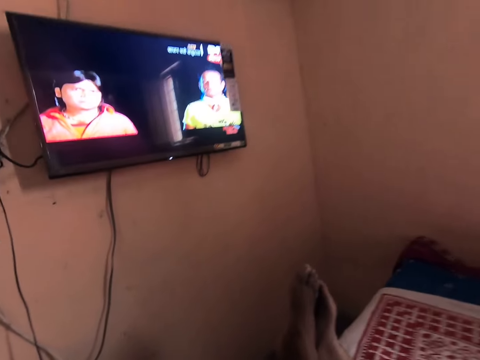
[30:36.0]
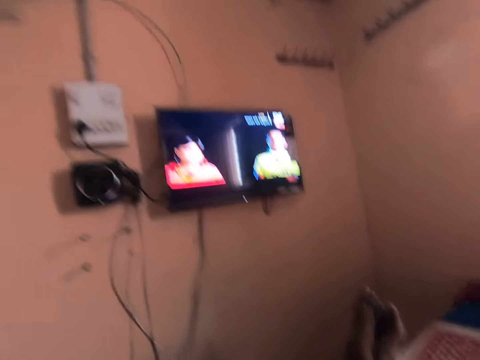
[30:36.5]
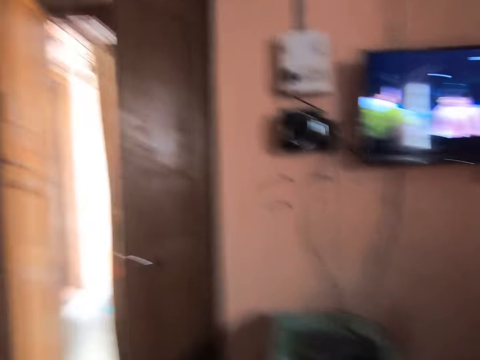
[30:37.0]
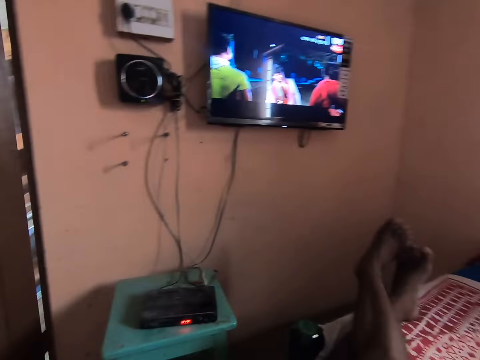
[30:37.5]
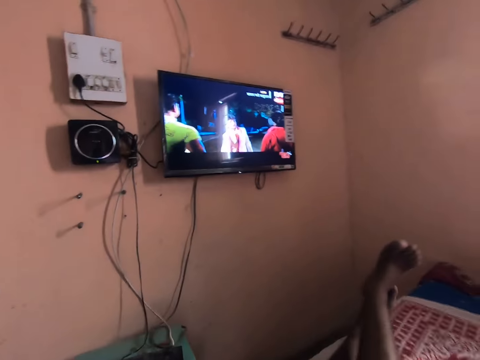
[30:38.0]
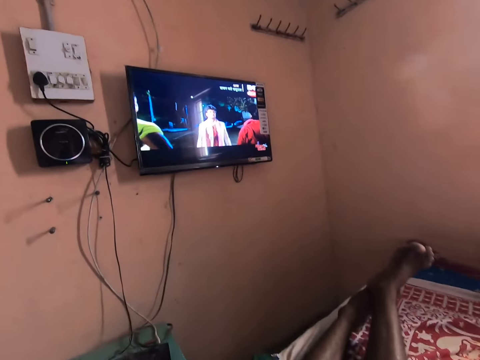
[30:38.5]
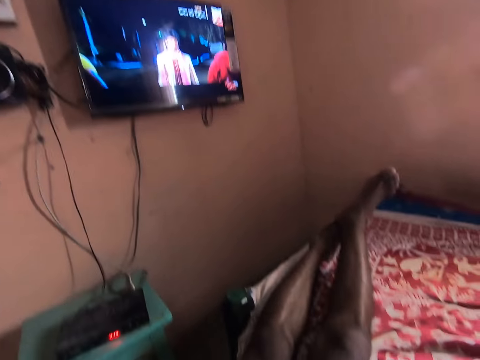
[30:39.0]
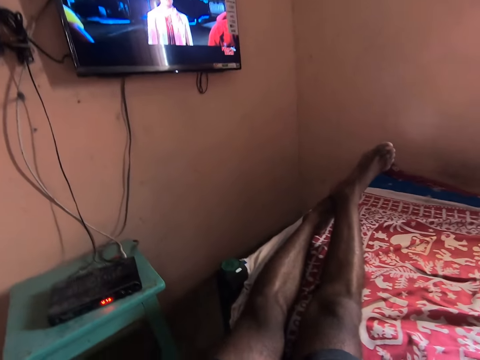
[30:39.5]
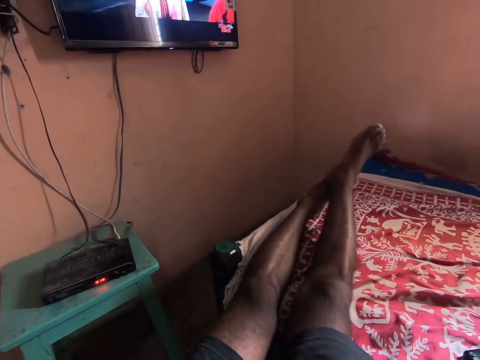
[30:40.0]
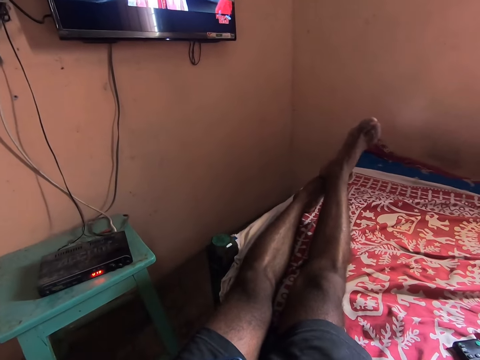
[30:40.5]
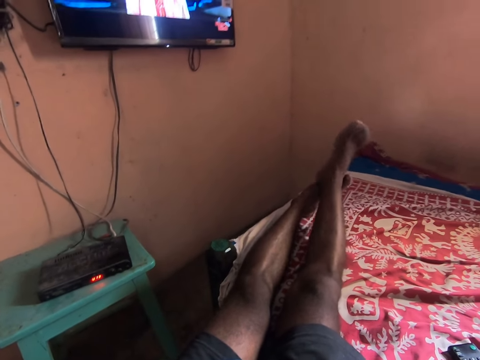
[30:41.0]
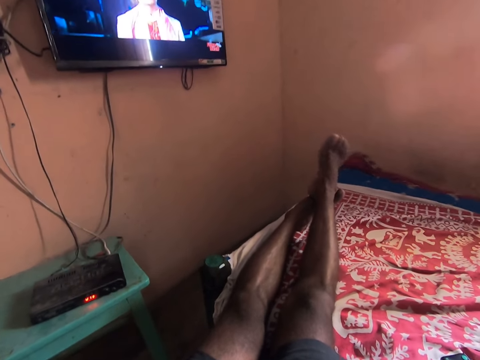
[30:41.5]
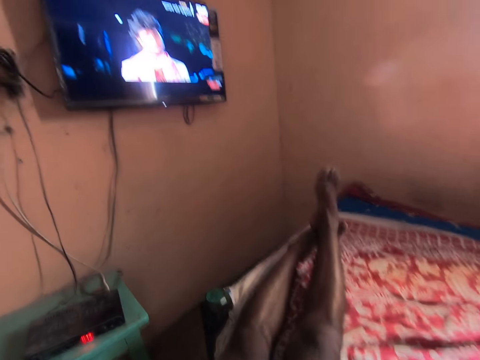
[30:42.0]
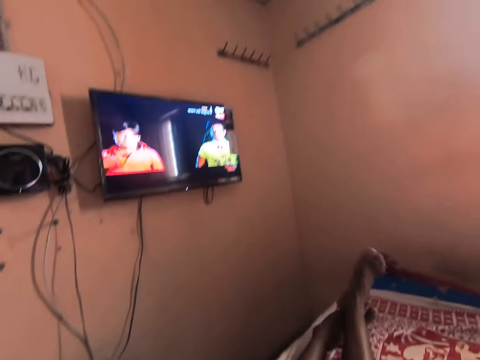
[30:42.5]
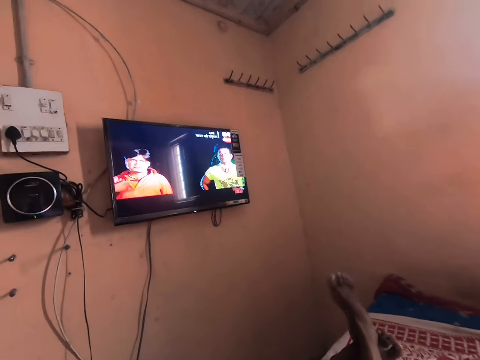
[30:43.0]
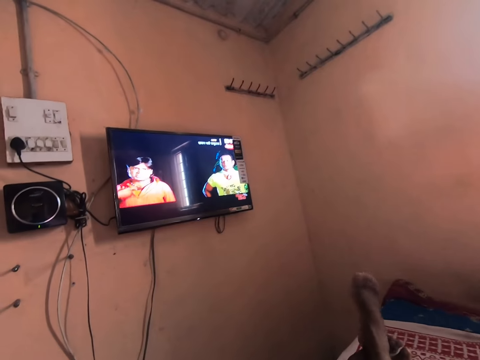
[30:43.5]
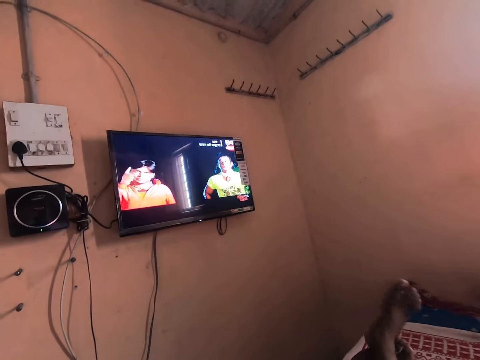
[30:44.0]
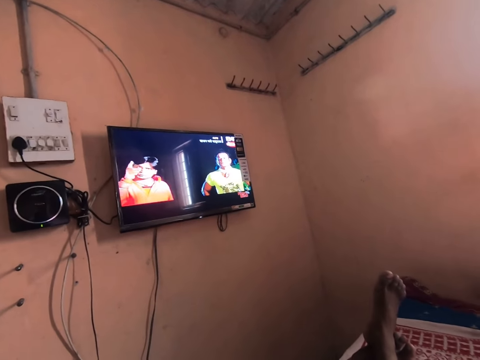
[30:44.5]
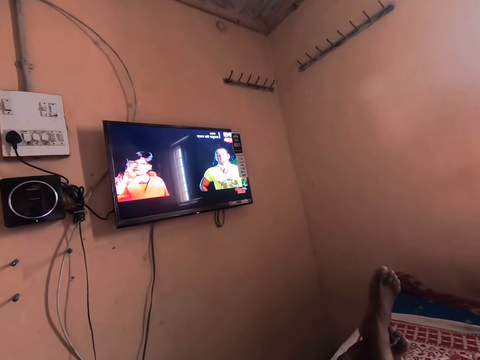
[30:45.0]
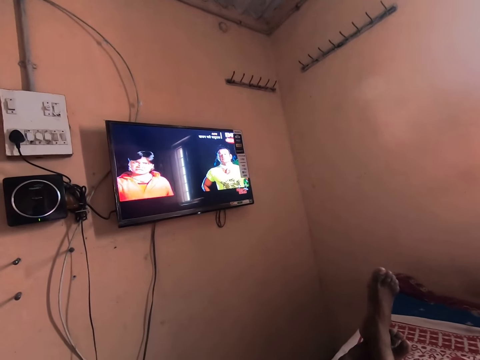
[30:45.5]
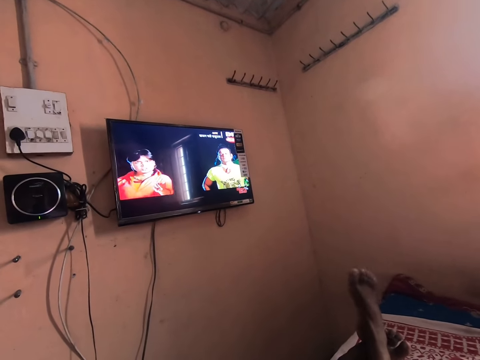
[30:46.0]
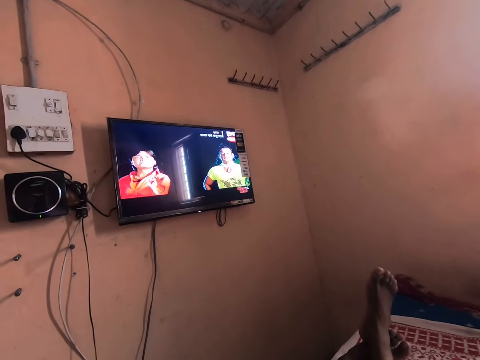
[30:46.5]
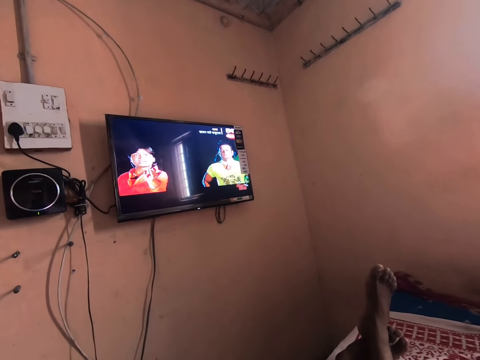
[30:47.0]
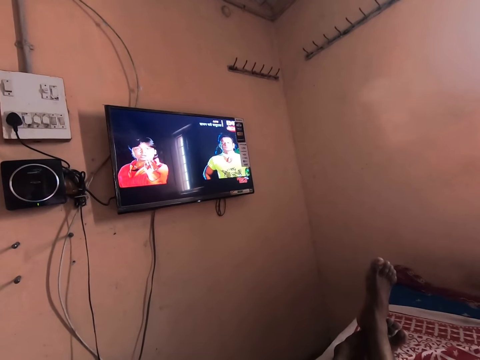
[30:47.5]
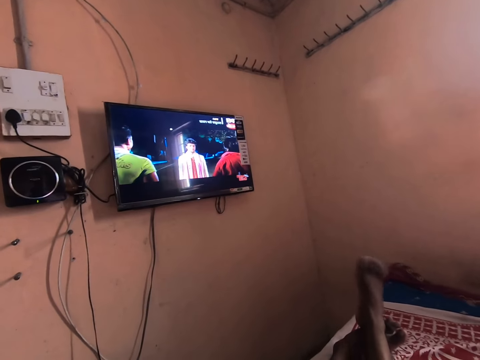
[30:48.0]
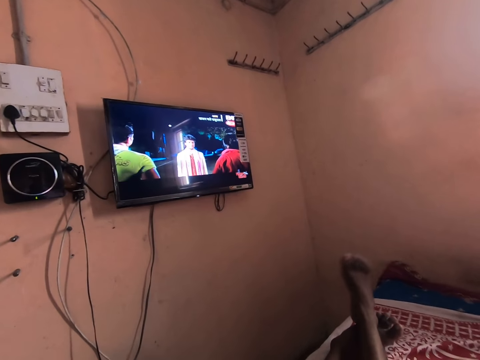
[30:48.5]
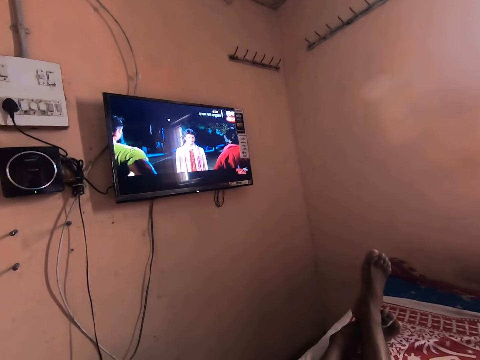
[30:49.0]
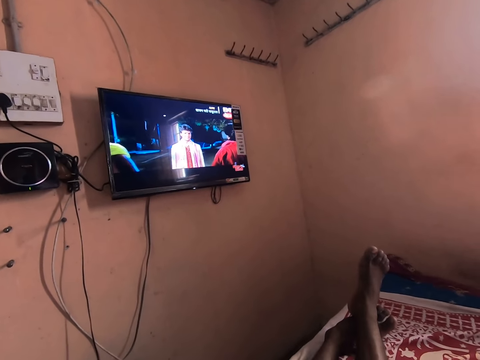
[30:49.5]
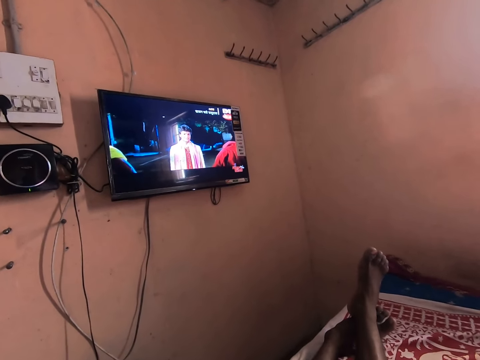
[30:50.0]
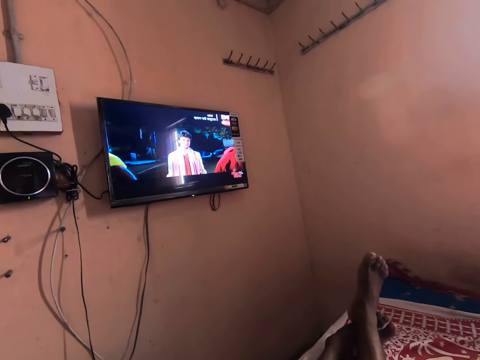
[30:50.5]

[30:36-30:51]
The camera wearer rubs his feet together. He shakes his foot.

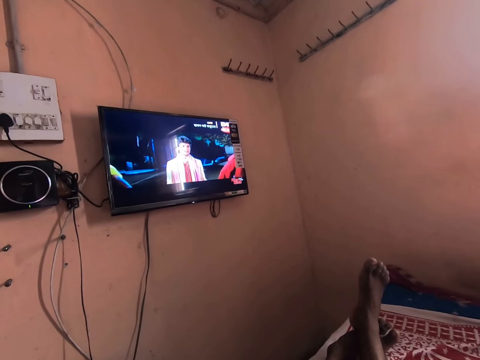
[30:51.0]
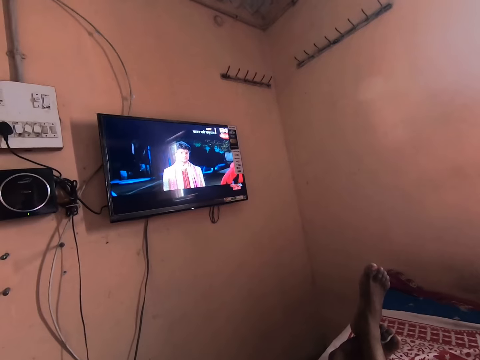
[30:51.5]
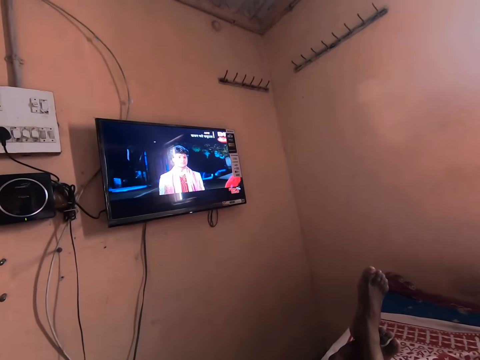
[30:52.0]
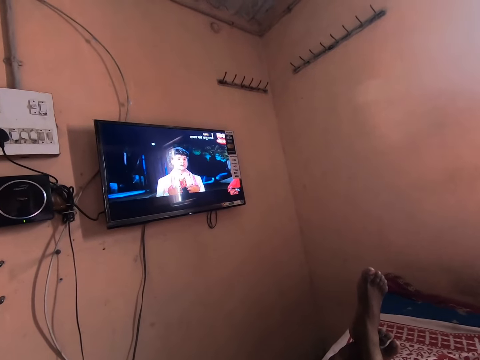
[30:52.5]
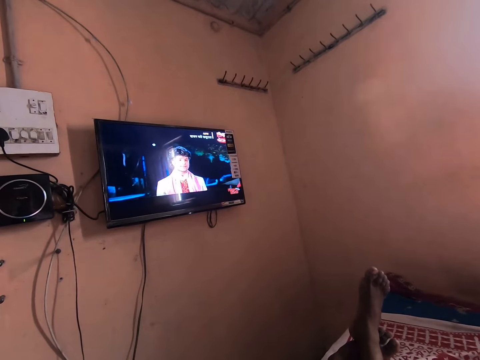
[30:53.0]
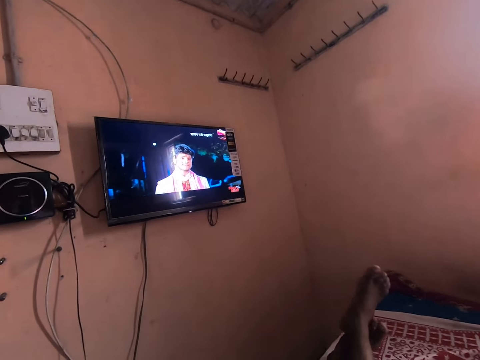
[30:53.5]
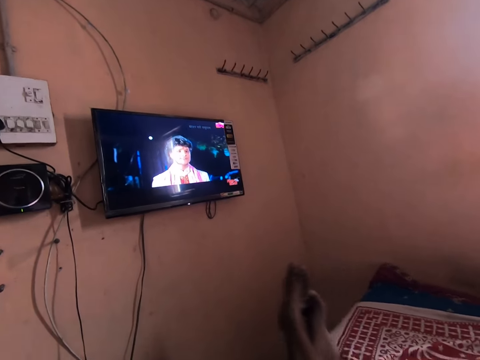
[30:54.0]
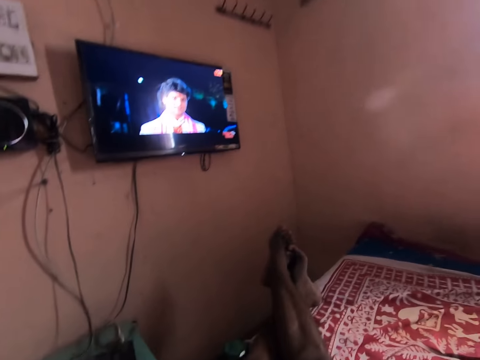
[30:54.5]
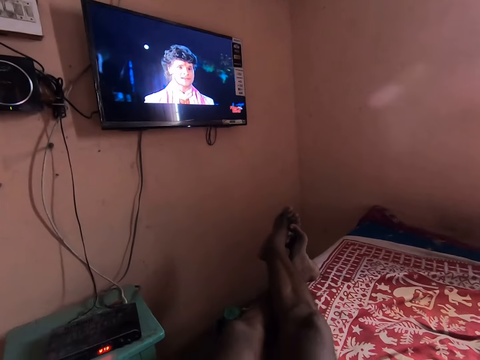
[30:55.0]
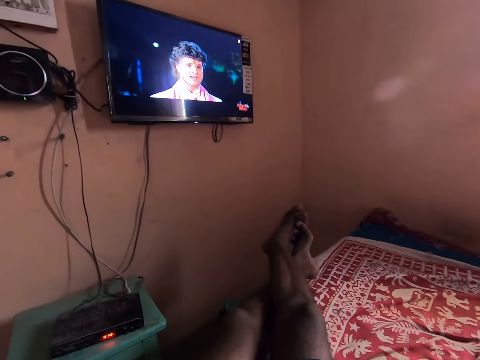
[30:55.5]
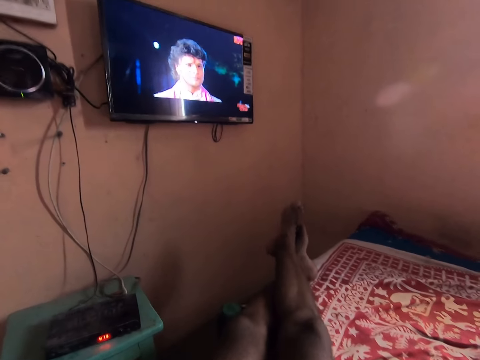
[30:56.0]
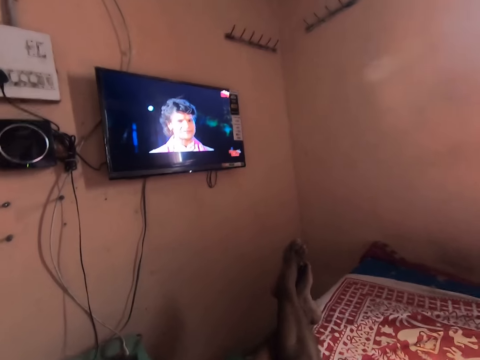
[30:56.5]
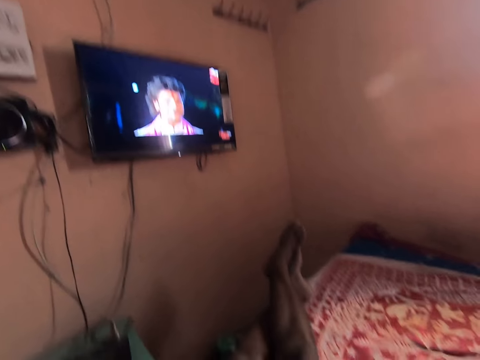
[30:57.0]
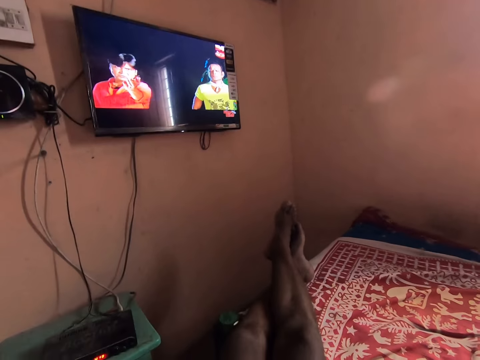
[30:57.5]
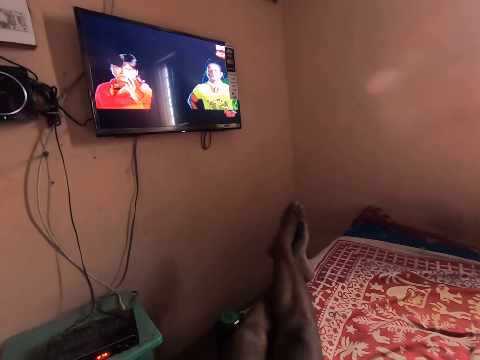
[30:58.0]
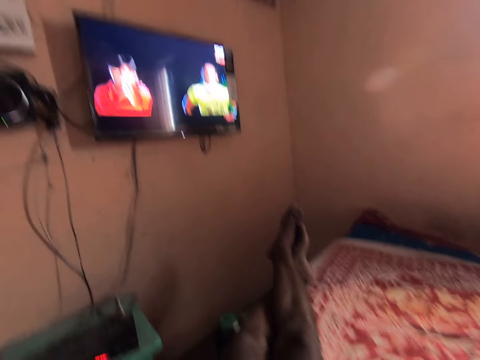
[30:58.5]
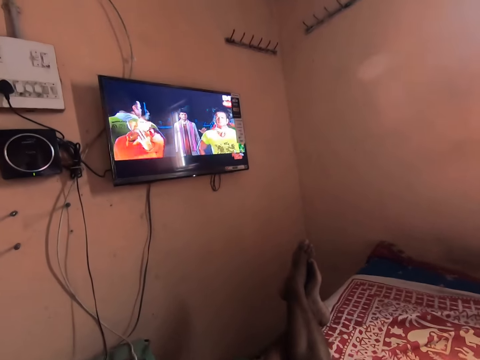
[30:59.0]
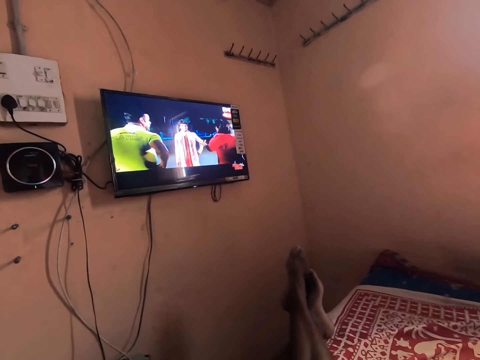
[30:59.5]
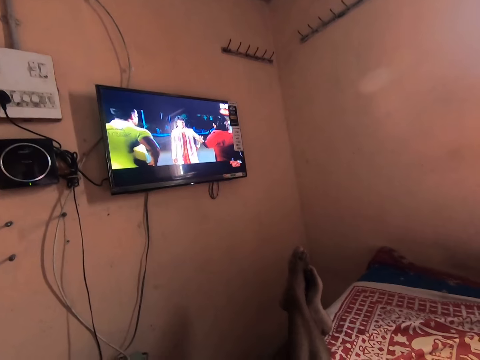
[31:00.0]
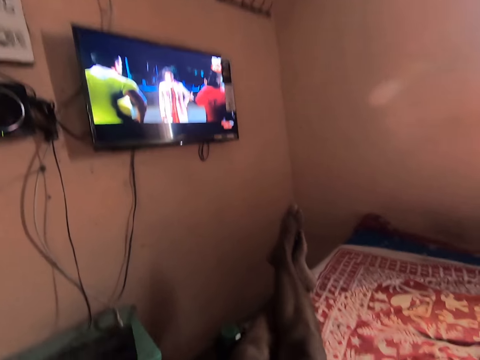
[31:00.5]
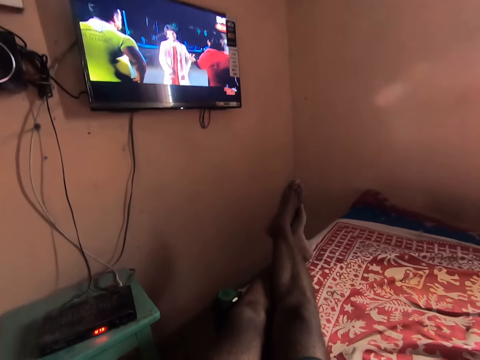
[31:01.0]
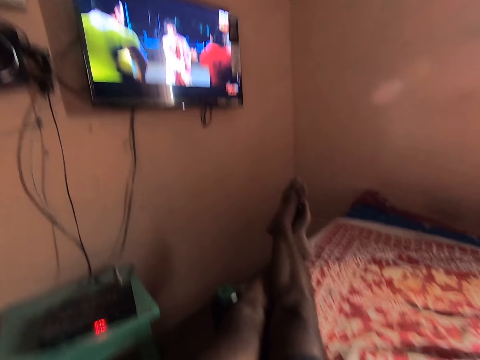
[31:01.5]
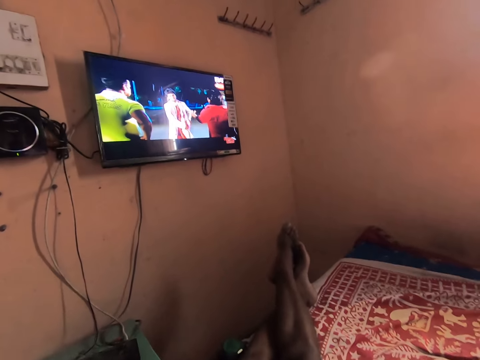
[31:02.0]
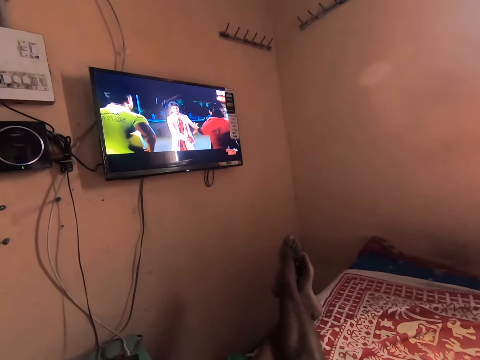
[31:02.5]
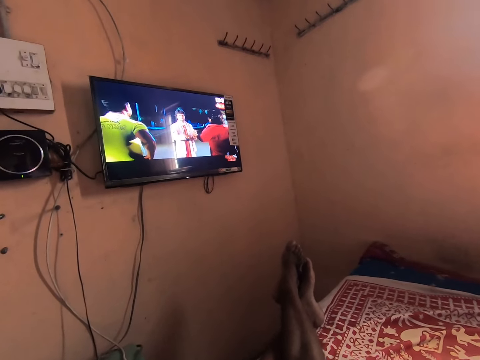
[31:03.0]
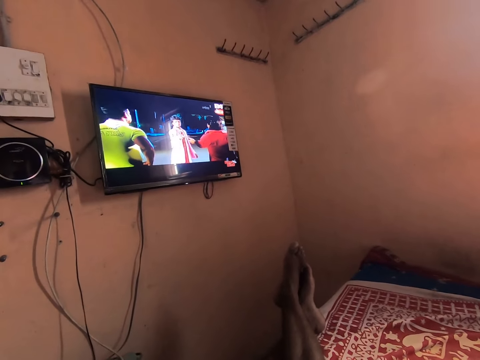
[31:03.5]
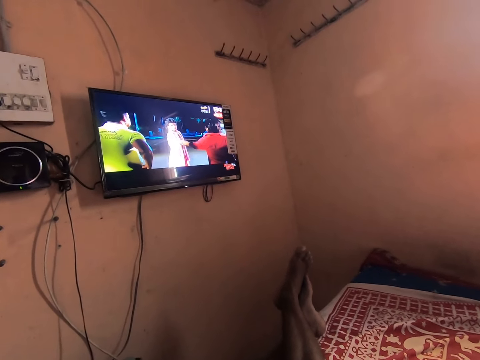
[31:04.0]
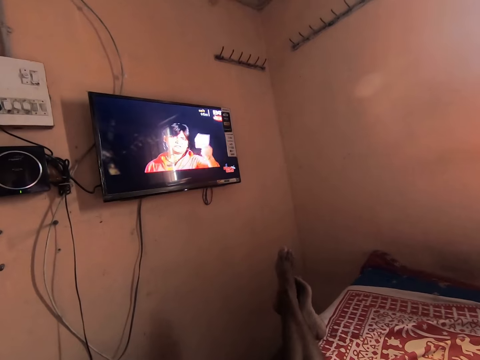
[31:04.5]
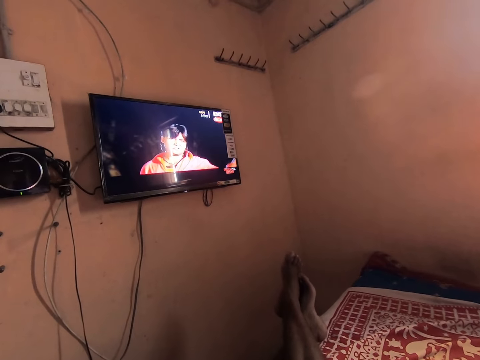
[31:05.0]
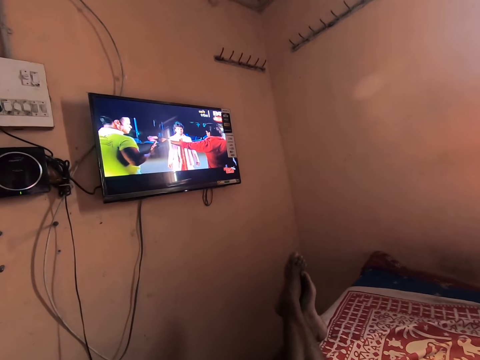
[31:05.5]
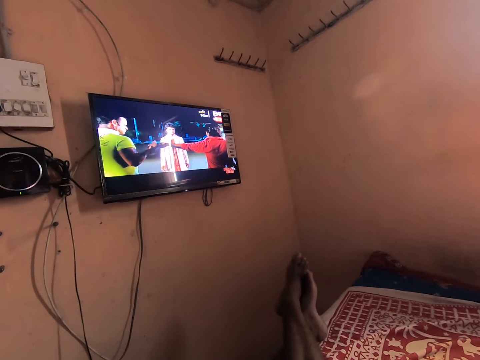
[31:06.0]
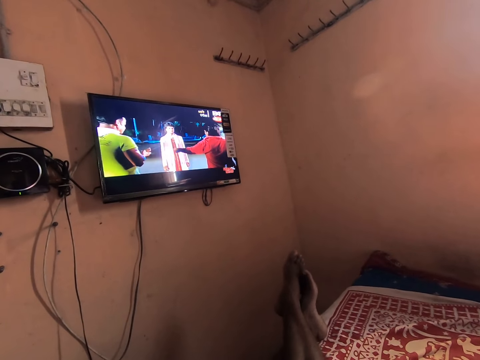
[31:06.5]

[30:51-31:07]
The camera wearer rubs his feet together.
